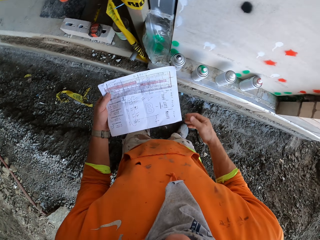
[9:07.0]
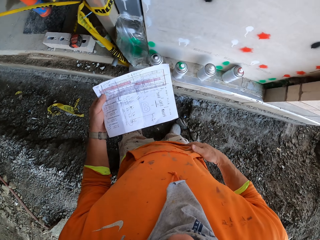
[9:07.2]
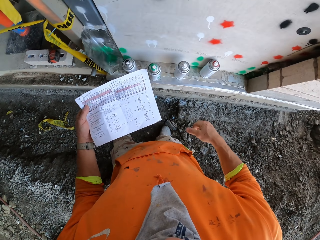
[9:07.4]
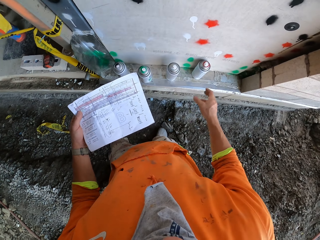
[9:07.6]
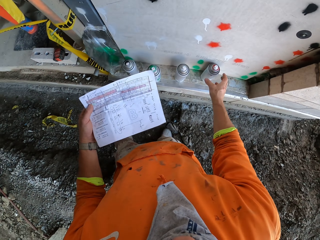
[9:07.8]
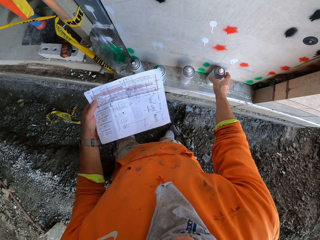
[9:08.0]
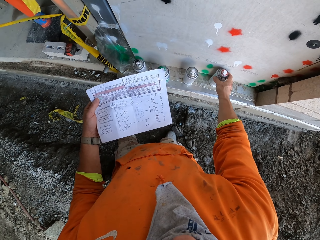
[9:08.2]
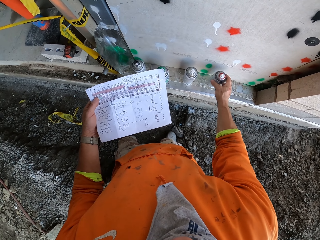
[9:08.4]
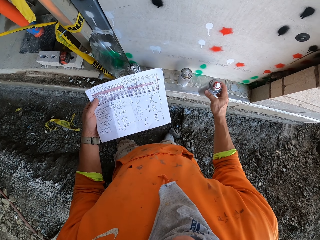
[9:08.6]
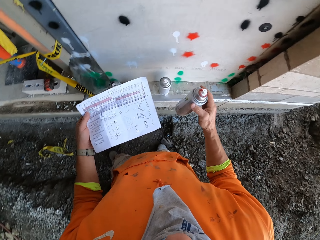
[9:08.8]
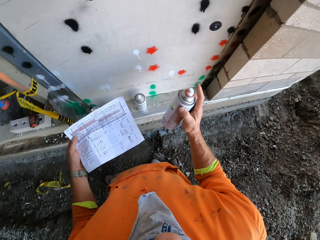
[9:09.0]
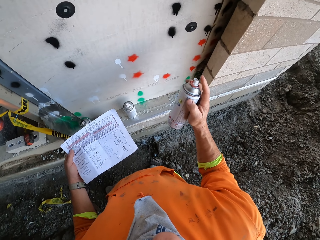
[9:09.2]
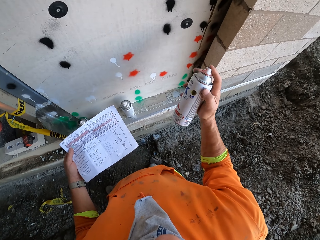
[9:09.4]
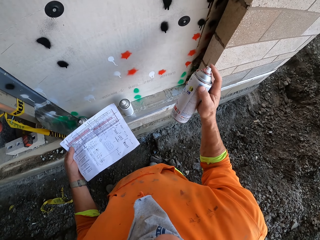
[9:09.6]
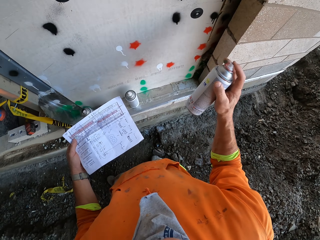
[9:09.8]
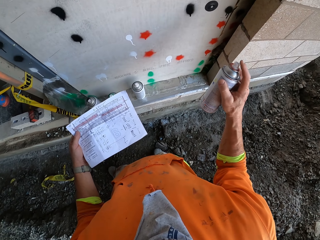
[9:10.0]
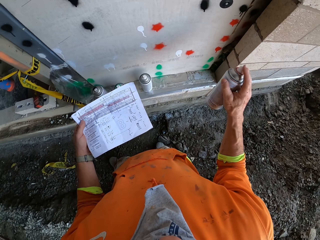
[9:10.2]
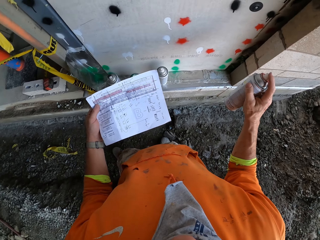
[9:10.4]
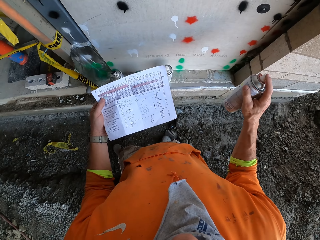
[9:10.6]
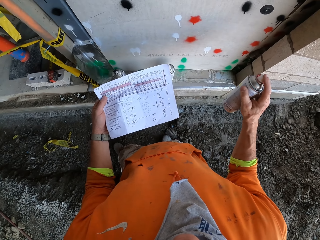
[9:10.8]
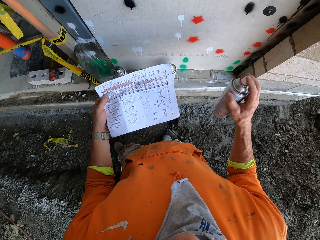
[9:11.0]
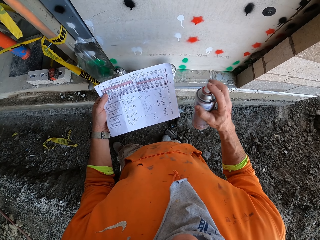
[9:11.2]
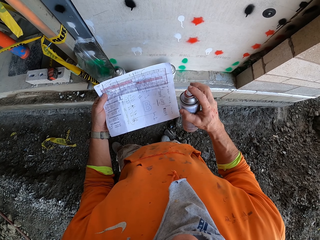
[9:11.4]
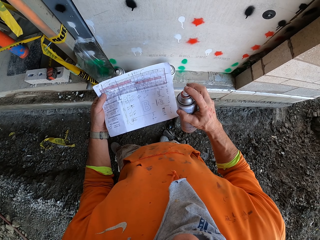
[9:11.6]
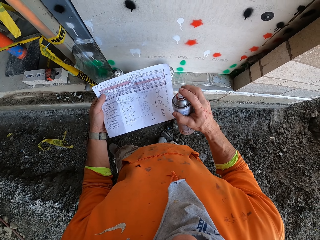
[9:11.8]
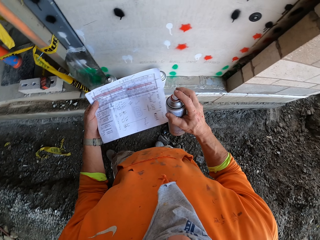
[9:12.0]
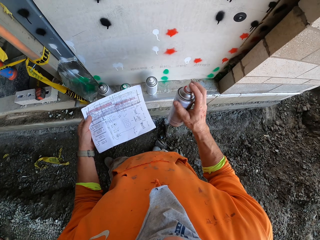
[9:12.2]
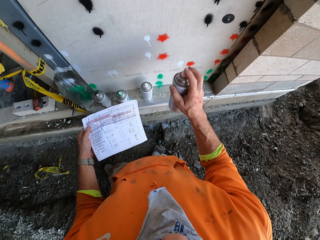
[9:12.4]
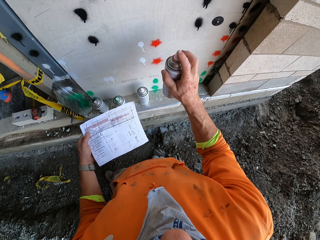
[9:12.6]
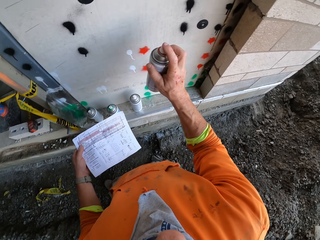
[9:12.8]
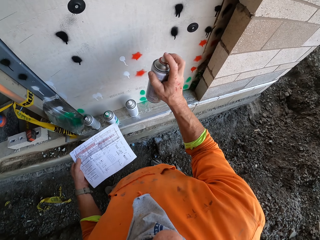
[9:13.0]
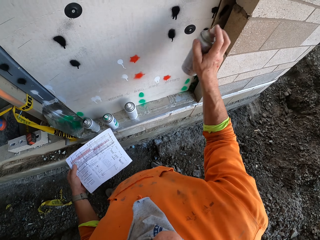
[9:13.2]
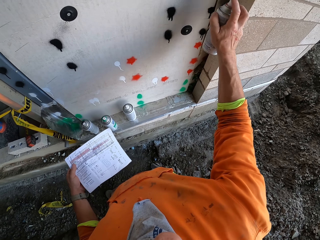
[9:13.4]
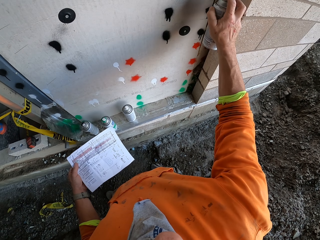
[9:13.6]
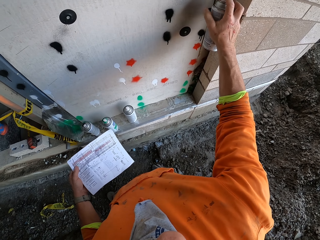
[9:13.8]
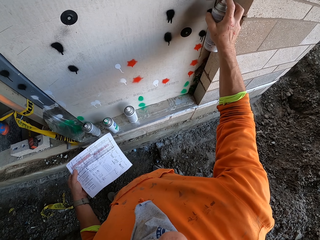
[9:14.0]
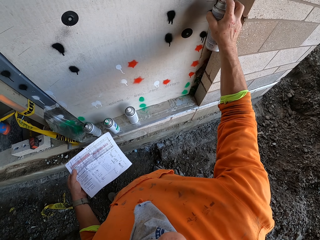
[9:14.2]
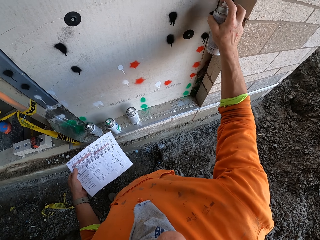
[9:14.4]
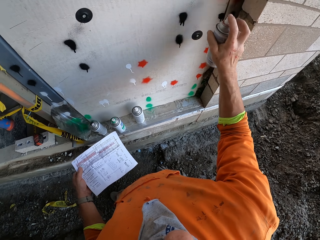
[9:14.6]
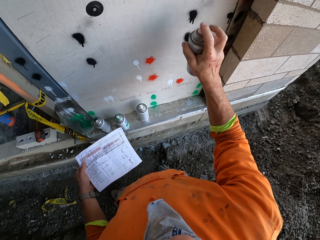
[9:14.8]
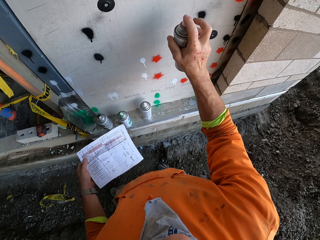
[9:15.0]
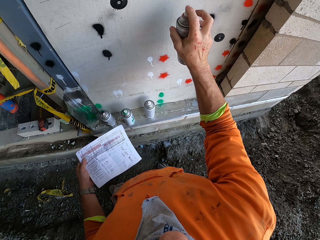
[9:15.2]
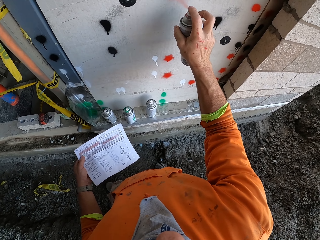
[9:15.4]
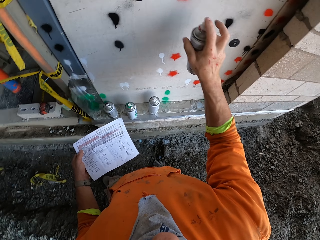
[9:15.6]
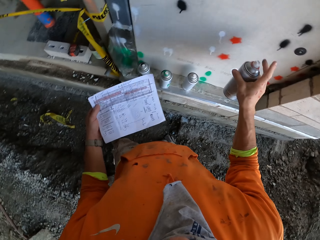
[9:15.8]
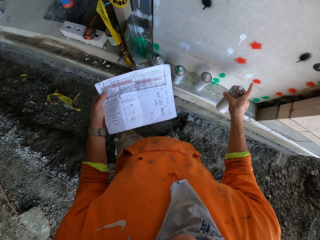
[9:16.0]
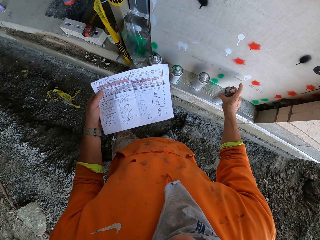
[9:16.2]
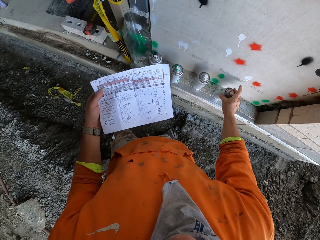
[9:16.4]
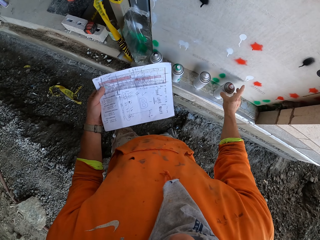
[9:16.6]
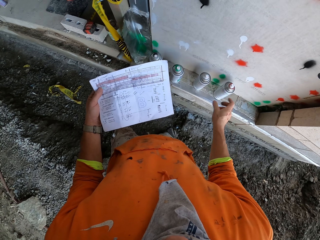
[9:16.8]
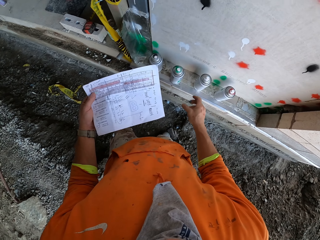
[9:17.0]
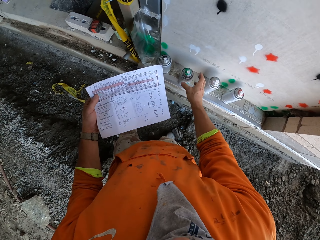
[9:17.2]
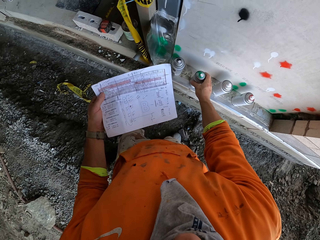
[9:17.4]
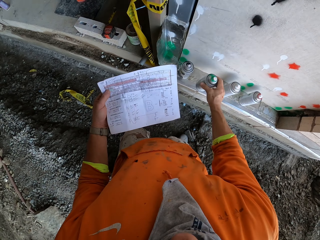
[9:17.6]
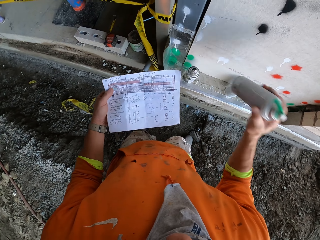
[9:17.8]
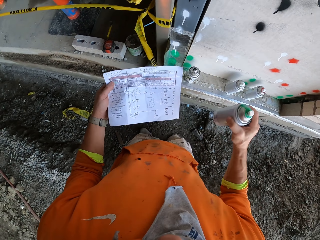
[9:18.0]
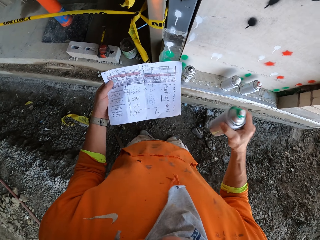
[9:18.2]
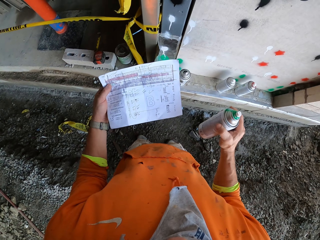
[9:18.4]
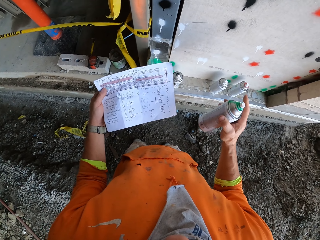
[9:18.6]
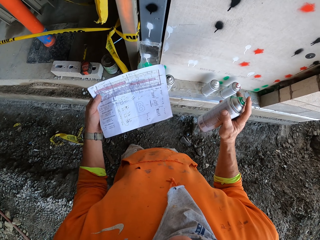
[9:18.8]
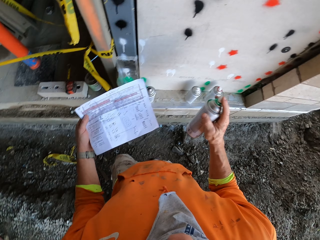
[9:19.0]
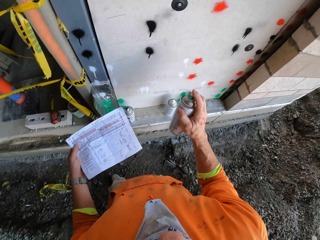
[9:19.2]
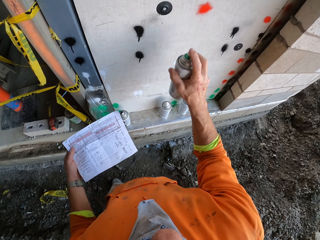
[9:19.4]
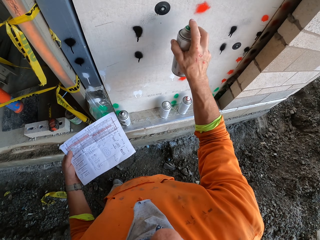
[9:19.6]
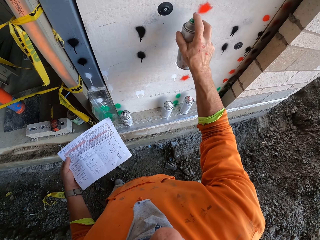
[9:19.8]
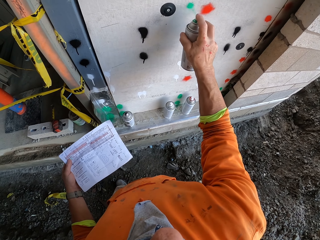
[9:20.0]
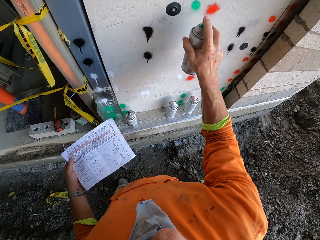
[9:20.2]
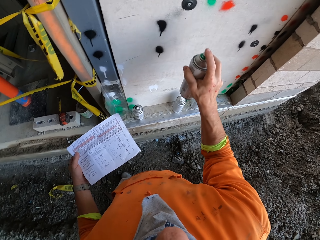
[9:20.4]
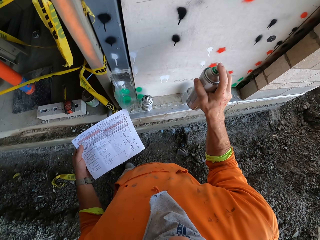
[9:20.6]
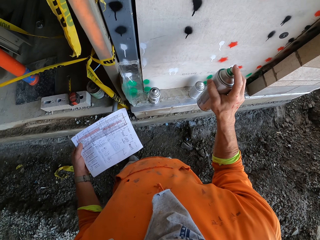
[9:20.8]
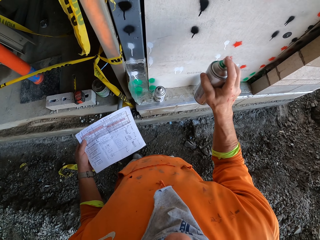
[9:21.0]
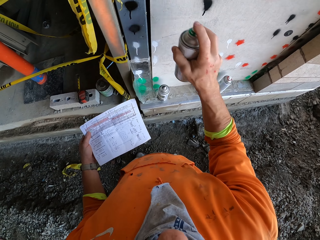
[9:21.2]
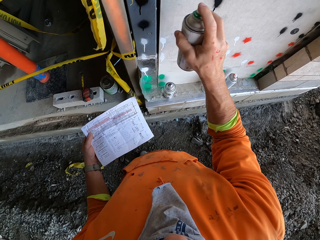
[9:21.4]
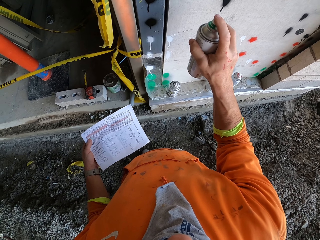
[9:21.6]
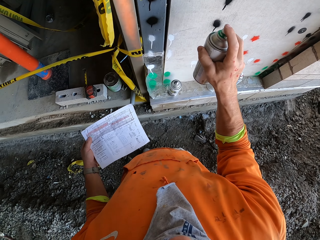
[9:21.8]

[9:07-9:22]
The camera wearer swings the right hand. They wipe the right hand on the sweater. They swing the right hand. They pick up a red paint can with the right hand. They stare at the paper. They swing the right hand. They spray red paint on the wall using the spray paint. They drop the spray paint can. They swing the right hand. They pick up another spray paint can with the right hand. They shake the spray with the right hand. They swing the right hand. They spray on the wall using the spray paint. They stare at the paper.

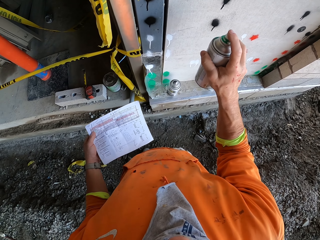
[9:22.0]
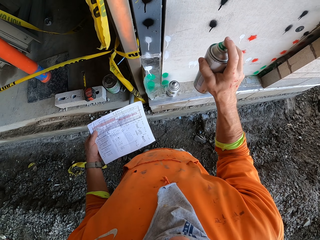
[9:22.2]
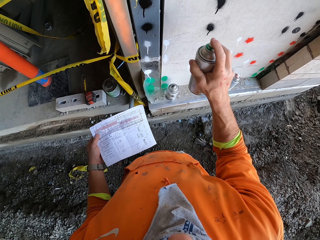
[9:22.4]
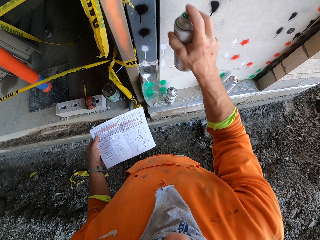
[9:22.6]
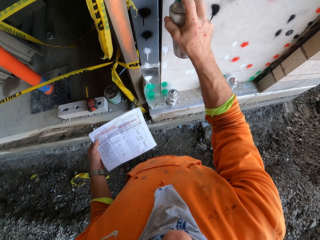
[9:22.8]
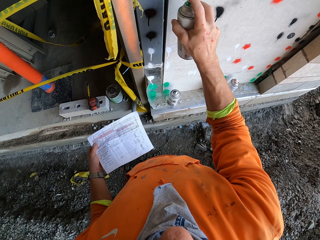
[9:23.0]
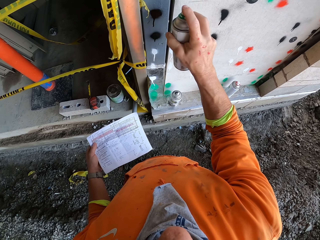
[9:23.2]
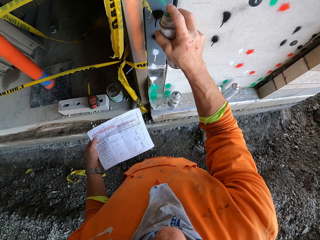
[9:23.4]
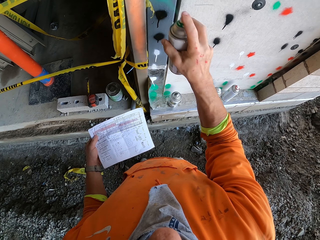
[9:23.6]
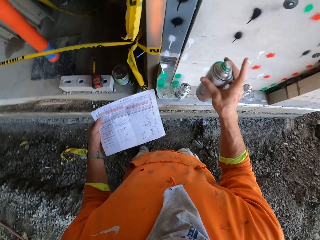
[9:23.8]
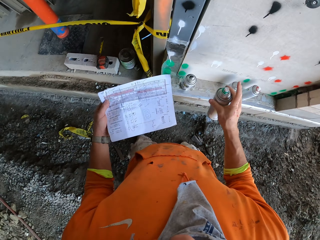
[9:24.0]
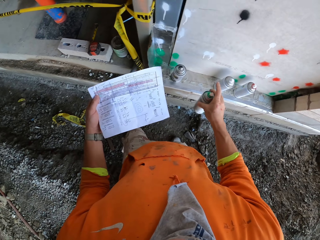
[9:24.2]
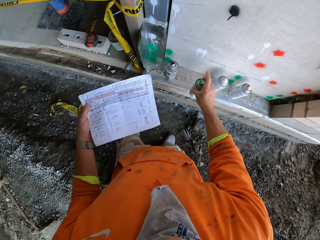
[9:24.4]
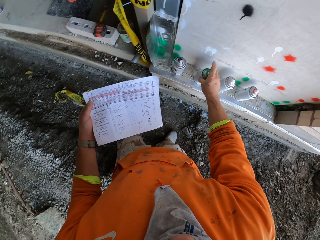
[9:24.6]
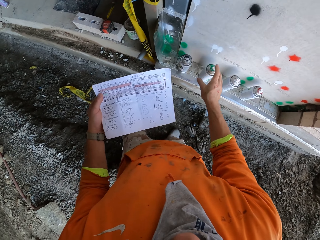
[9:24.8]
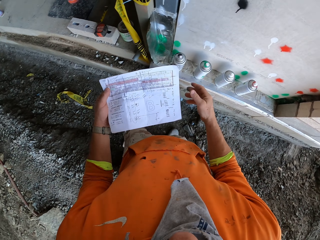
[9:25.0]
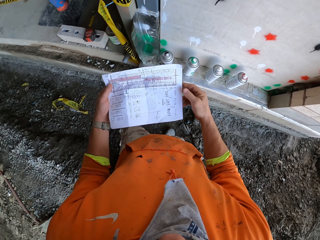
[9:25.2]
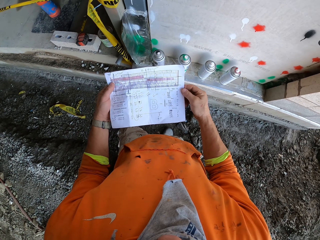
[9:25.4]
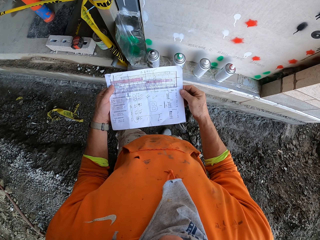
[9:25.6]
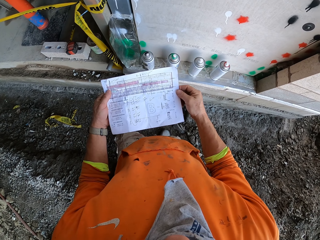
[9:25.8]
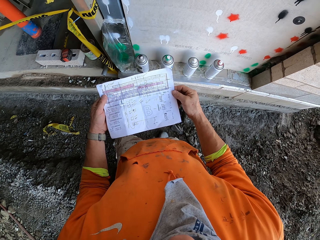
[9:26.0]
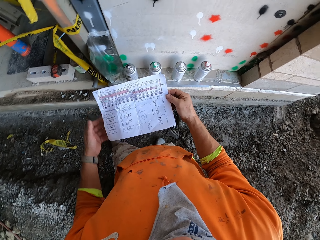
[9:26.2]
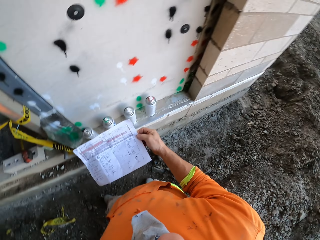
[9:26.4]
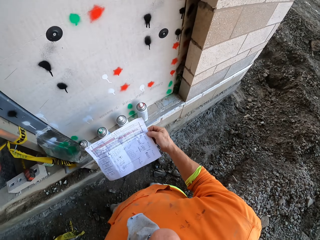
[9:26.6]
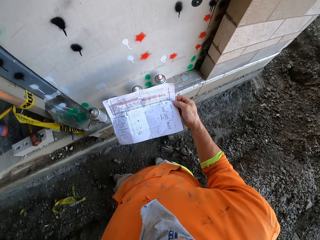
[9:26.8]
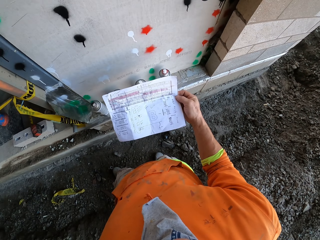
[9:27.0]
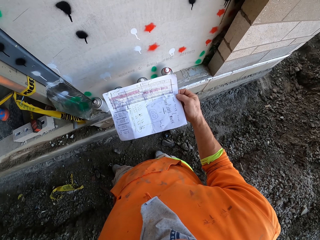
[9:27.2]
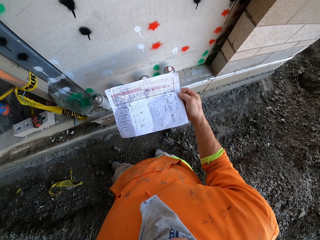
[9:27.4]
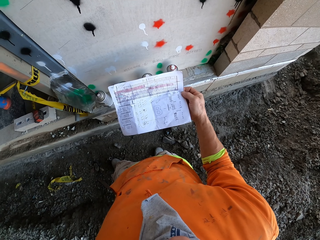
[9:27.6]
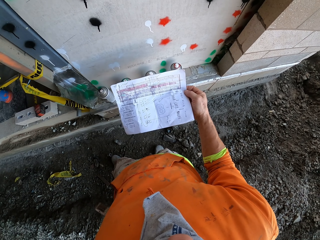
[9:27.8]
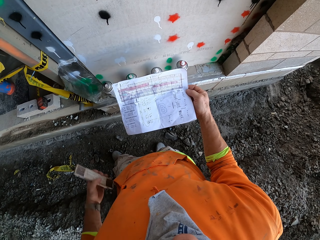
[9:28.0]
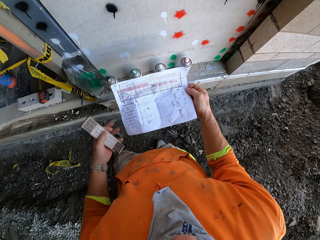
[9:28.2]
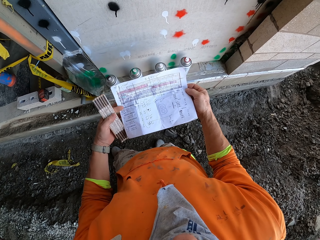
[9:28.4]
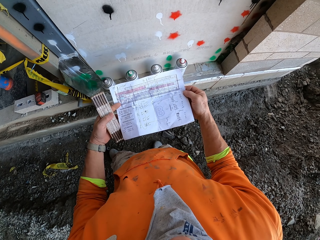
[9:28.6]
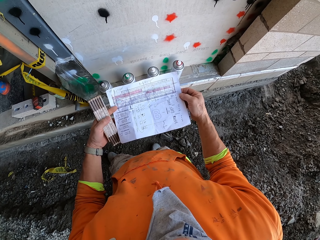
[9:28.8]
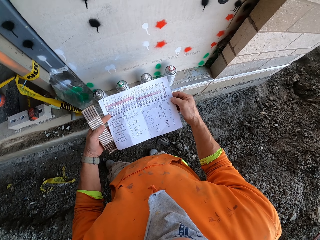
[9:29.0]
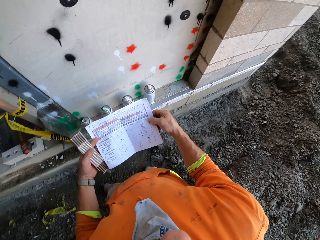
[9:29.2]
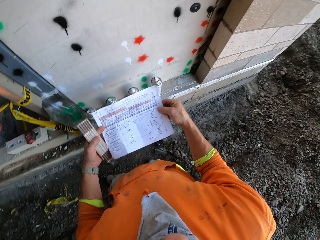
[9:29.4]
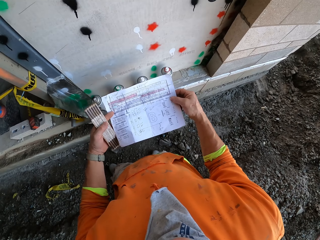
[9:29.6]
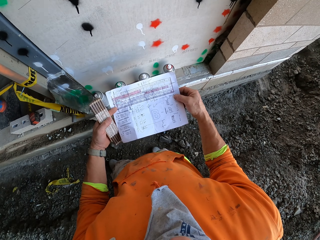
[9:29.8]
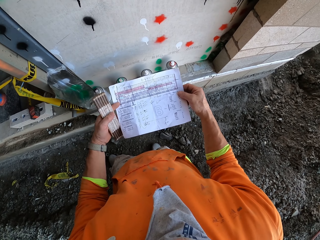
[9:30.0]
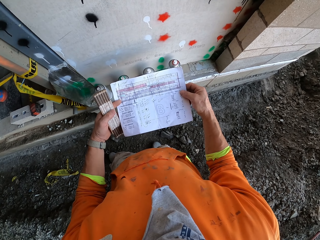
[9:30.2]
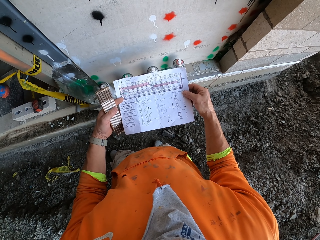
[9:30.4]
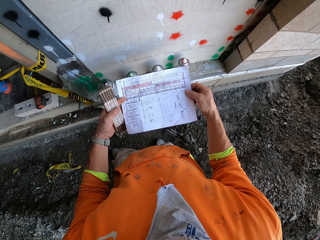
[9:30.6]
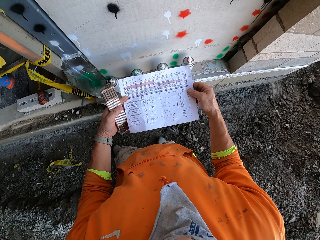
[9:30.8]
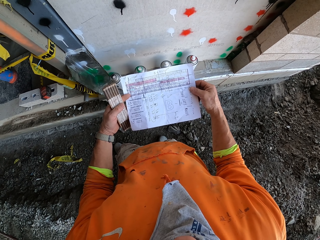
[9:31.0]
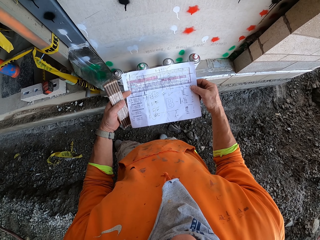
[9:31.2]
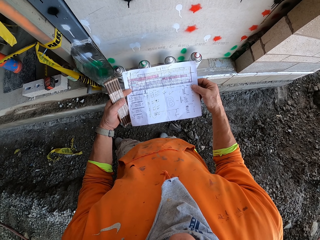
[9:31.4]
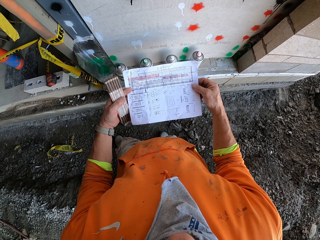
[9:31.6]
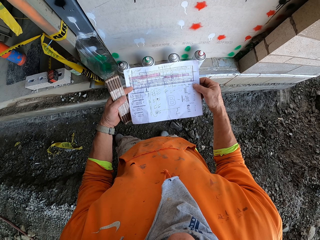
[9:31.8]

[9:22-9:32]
The camera wearer sprays on the wall using a spray paint. They swing the right hand. They swing the right hand again. They drop the spray paint can. They hold the paper with the right hand. They swing the left hand. They remove the other hand from the paper. They stare at the paper. They remove a tape measure from the pocket. They swing the left hand. They hold the paper with the left hand. They stare at the paper.
